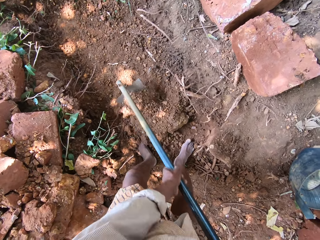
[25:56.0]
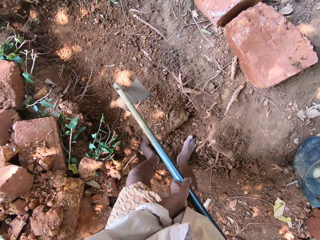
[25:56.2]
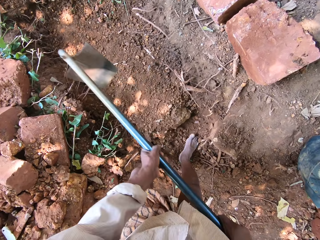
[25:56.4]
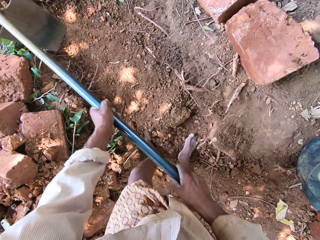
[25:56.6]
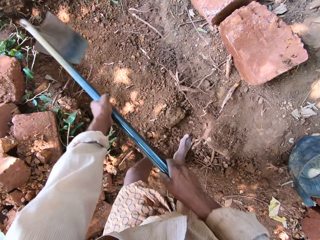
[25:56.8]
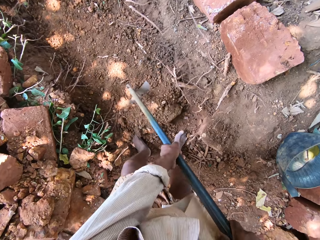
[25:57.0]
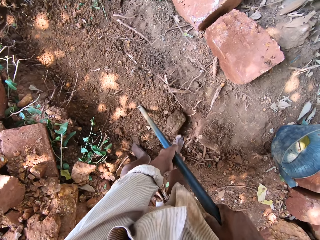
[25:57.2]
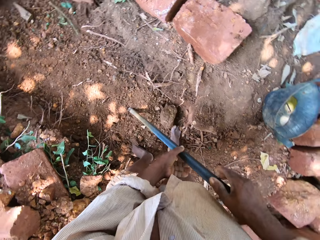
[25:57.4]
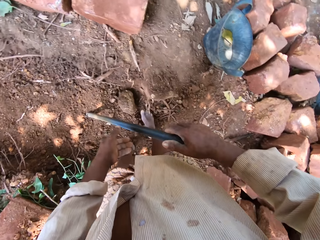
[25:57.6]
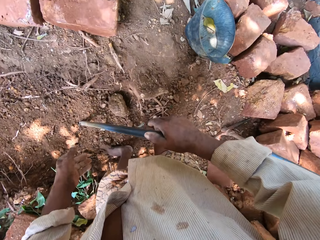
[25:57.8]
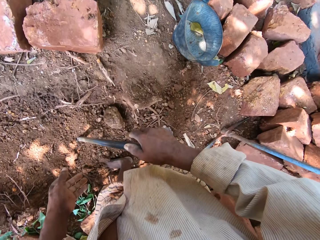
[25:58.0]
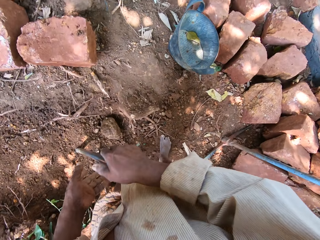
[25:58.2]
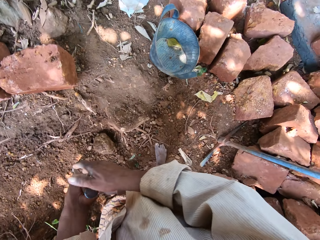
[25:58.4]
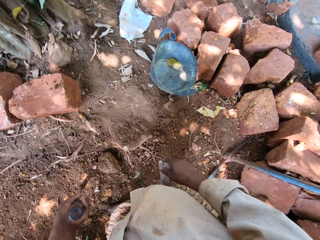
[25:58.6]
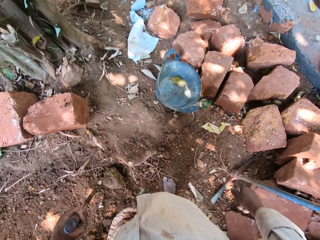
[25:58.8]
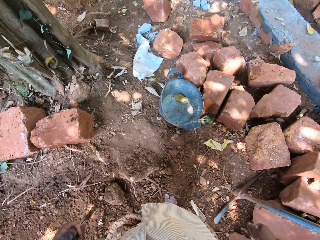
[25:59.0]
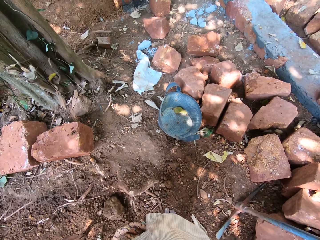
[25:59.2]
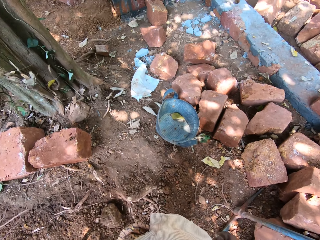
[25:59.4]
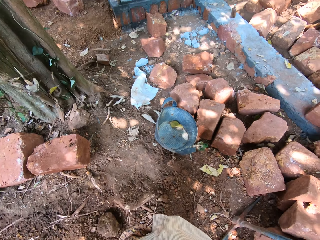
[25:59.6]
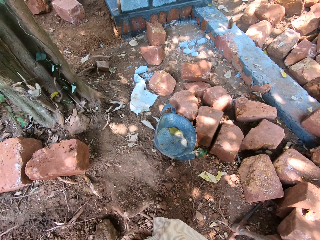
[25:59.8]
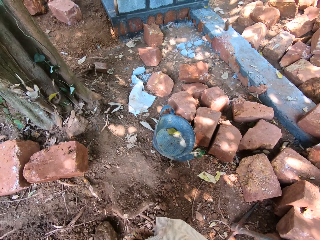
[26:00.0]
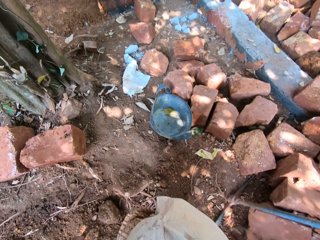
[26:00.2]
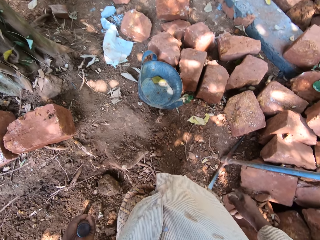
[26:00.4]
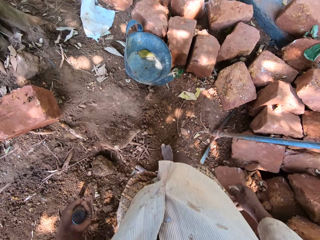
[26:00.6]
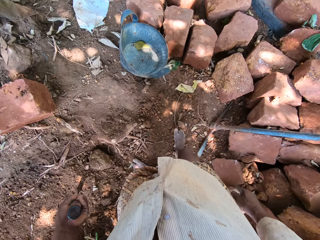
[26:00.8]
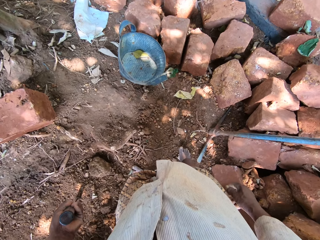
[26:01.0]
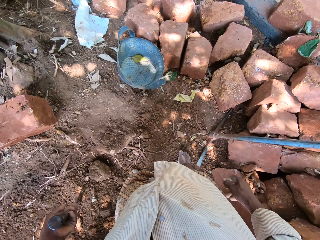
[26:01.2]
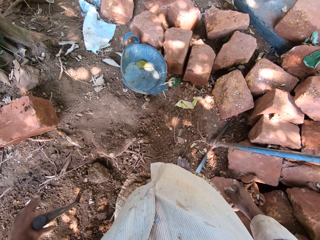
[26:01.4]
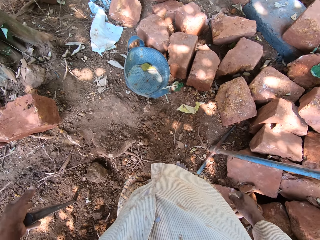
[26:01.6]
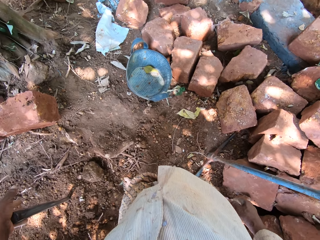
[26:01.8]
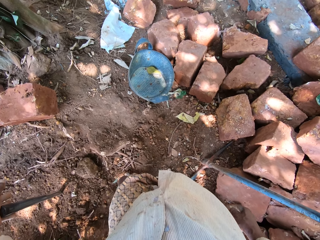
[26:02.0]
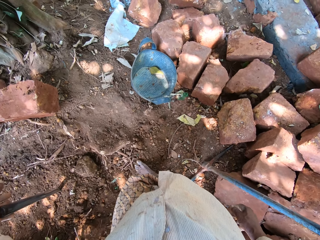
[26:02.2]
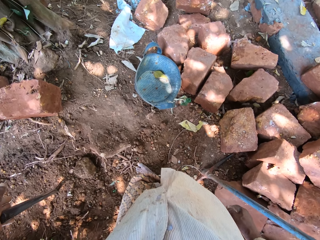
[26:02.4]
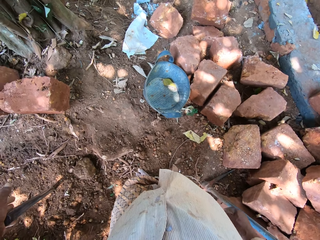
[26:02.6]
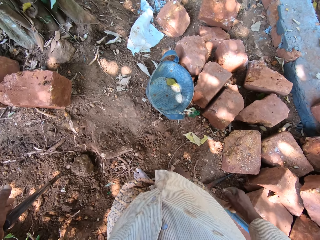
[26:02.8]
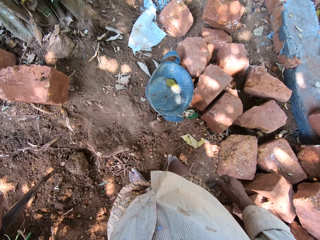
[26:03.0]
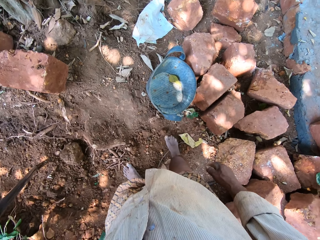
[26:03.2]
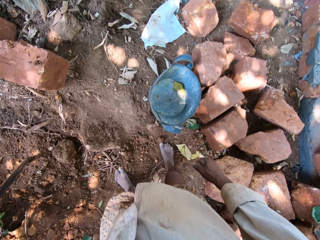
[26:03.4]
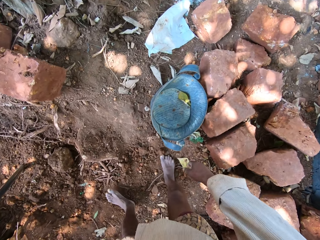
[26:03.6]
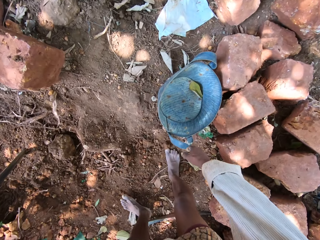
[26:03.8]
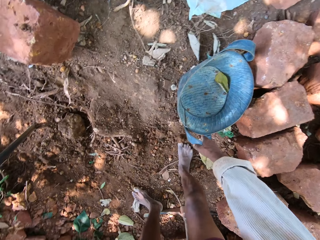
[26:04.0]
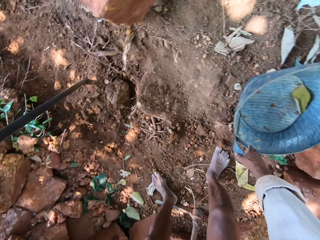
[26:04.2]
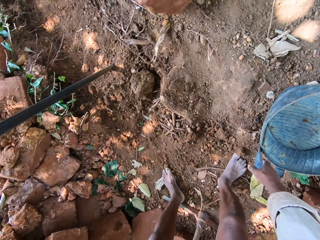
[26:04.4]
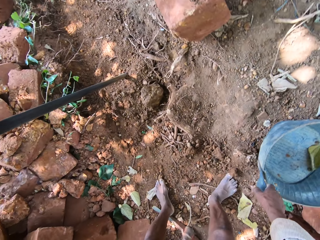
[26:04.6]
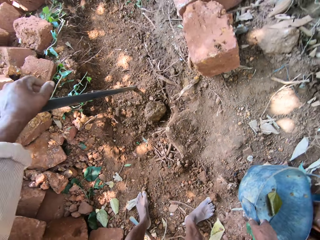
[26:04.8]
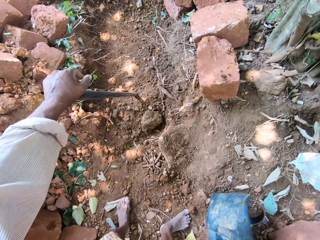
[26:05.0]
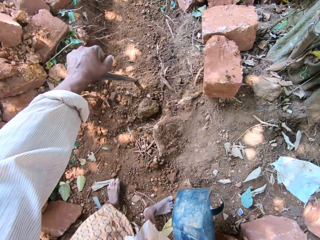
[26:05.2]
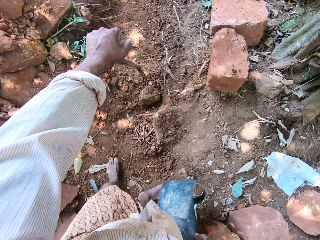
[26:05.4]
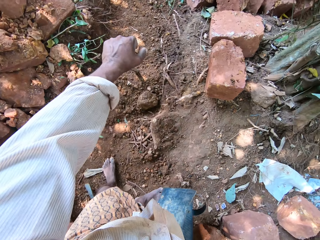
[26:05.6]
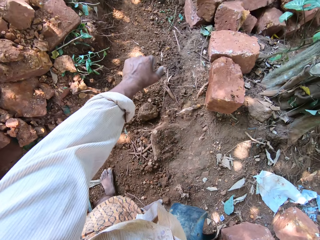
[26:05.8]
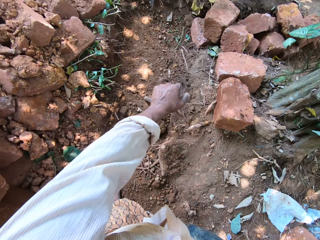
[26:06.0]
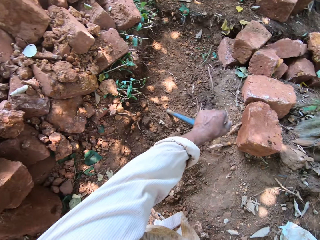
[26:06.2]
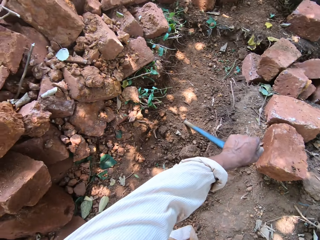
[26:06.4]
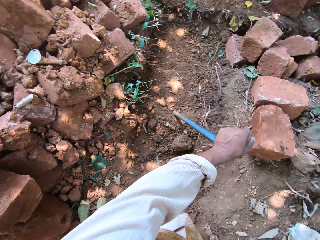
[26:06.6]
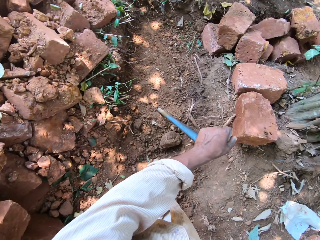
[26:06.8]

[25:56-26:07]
The camera wearer holds the hoe on the ground with his right hand. He passes the hoe on the ground from his right hand to his left hand. He picks up the bowl from the ground with his right hand.

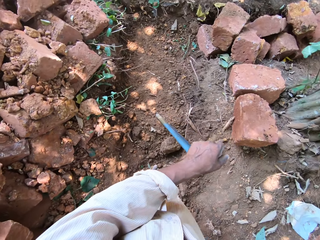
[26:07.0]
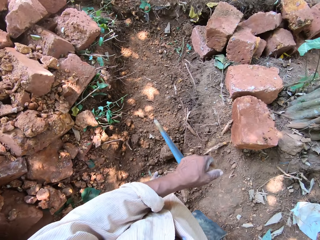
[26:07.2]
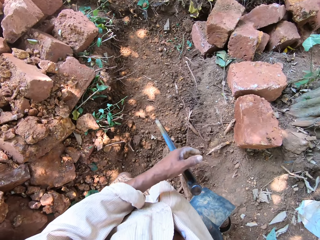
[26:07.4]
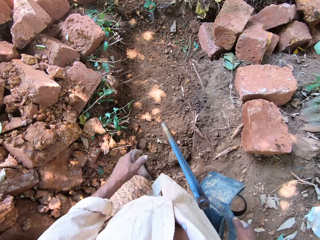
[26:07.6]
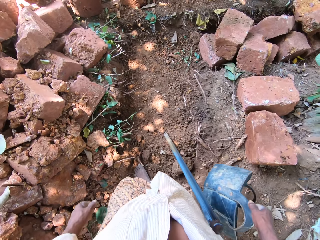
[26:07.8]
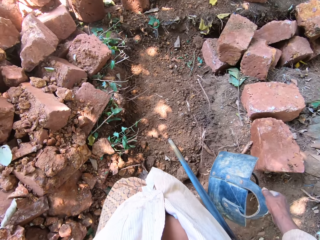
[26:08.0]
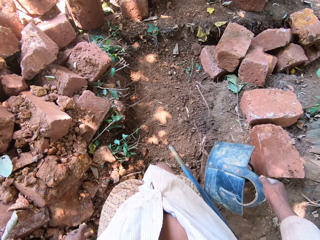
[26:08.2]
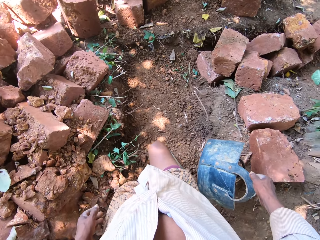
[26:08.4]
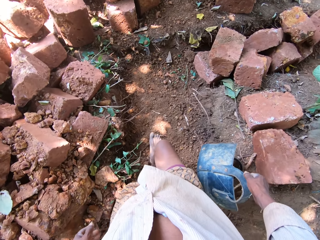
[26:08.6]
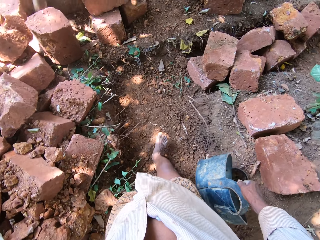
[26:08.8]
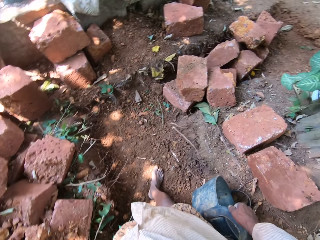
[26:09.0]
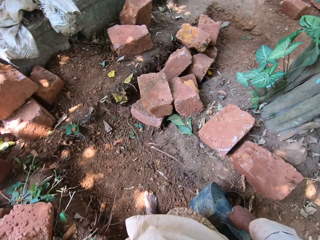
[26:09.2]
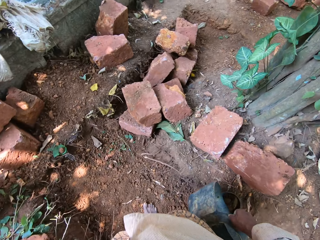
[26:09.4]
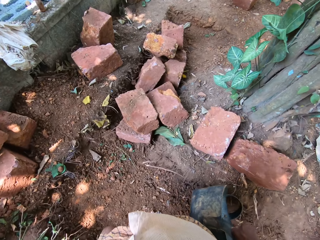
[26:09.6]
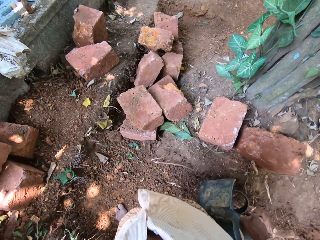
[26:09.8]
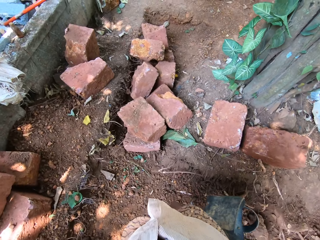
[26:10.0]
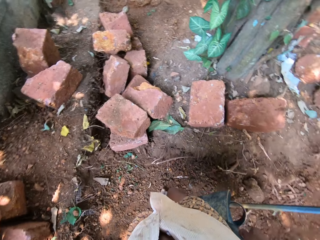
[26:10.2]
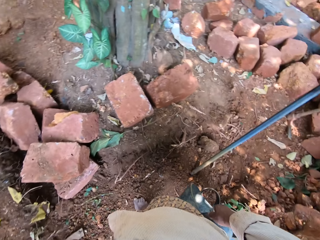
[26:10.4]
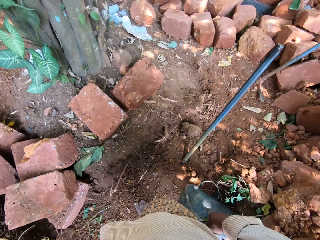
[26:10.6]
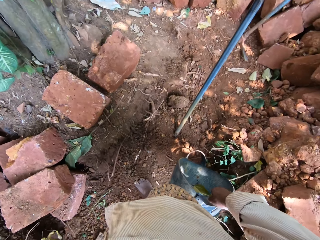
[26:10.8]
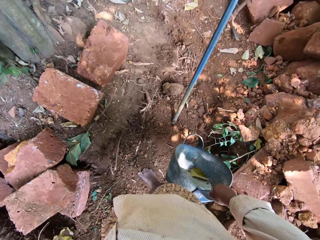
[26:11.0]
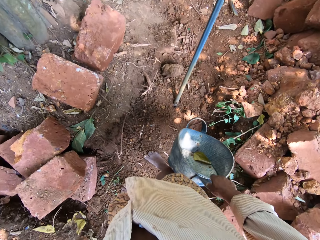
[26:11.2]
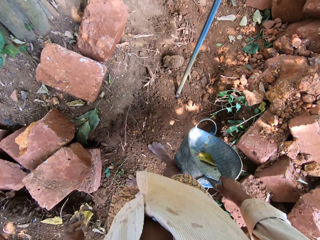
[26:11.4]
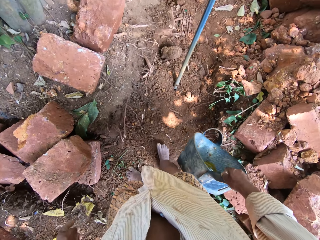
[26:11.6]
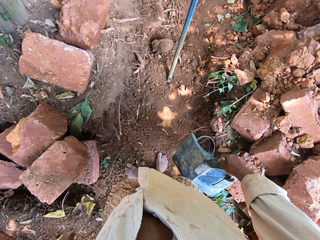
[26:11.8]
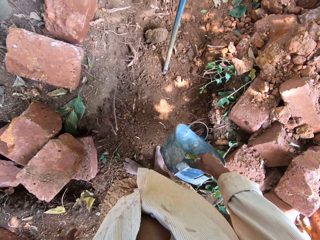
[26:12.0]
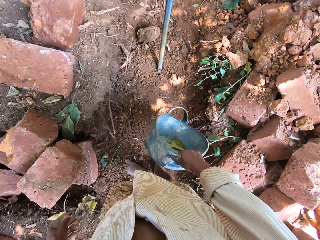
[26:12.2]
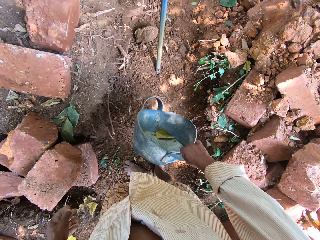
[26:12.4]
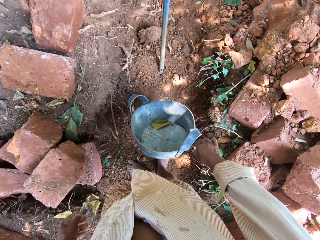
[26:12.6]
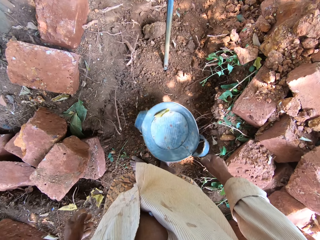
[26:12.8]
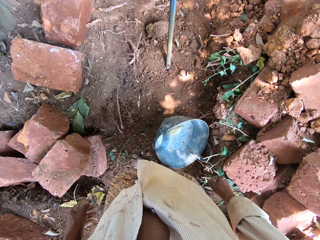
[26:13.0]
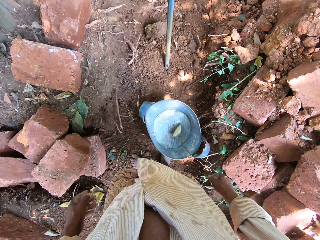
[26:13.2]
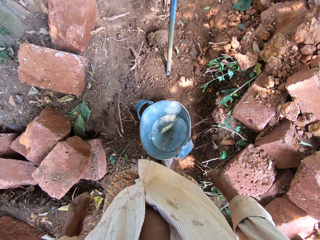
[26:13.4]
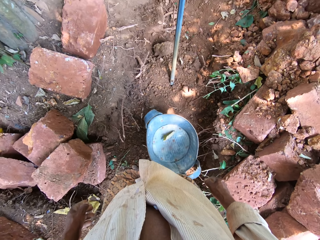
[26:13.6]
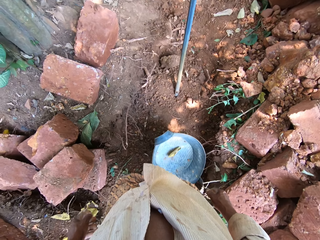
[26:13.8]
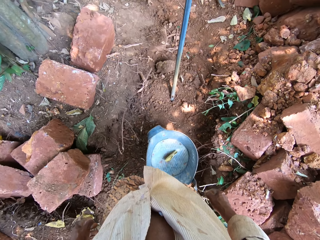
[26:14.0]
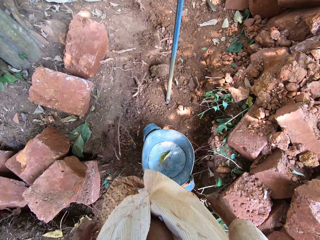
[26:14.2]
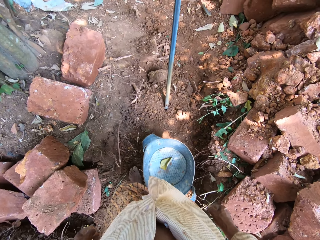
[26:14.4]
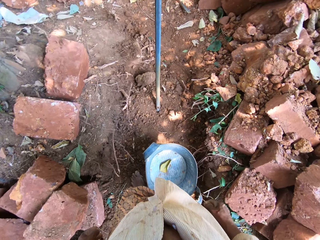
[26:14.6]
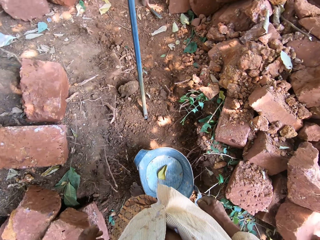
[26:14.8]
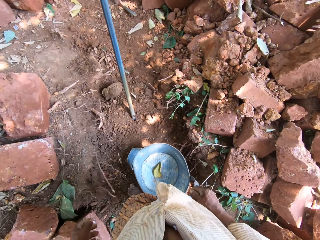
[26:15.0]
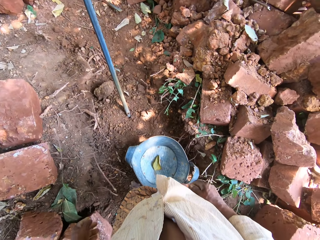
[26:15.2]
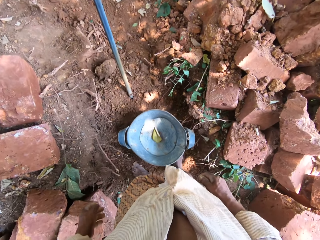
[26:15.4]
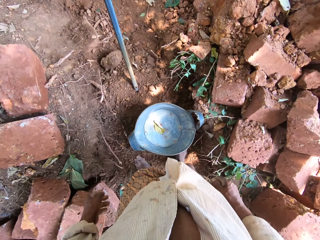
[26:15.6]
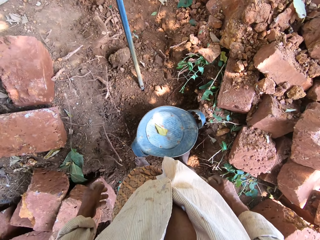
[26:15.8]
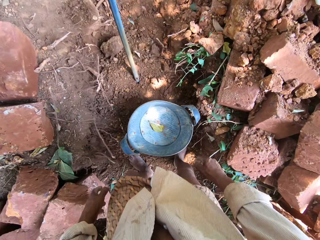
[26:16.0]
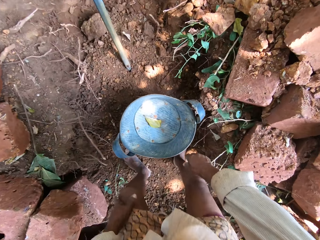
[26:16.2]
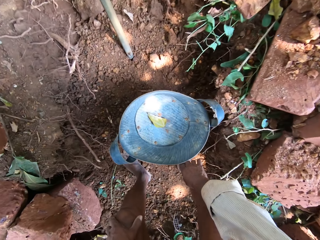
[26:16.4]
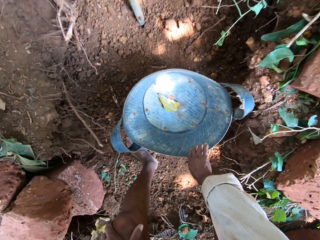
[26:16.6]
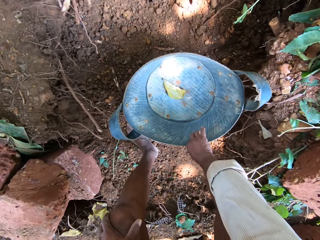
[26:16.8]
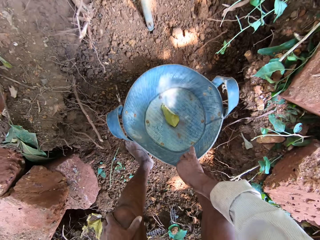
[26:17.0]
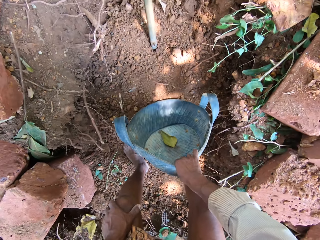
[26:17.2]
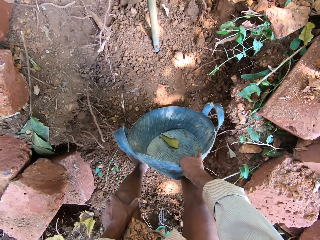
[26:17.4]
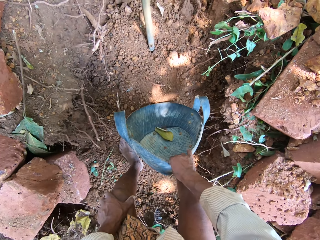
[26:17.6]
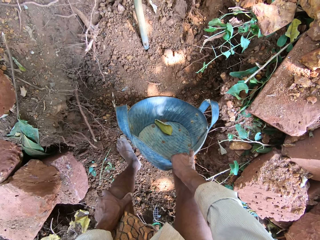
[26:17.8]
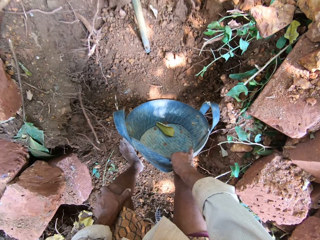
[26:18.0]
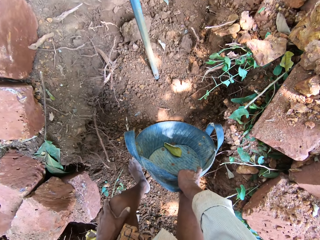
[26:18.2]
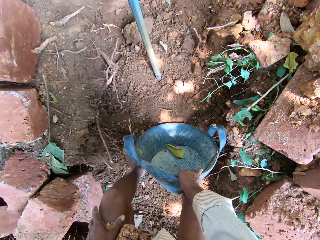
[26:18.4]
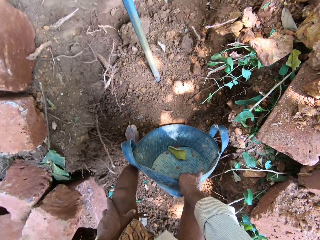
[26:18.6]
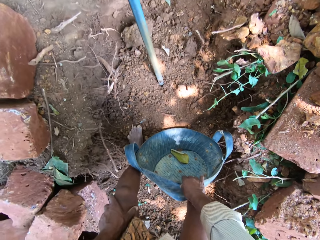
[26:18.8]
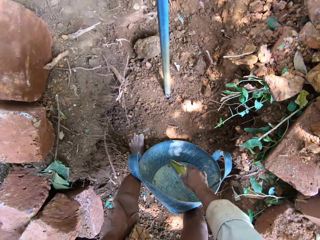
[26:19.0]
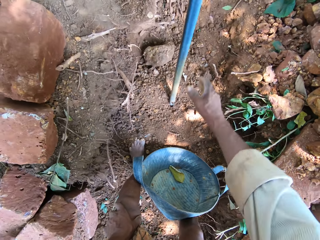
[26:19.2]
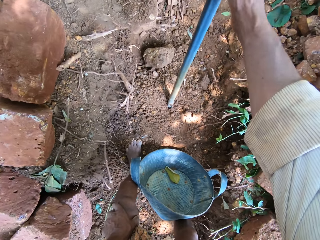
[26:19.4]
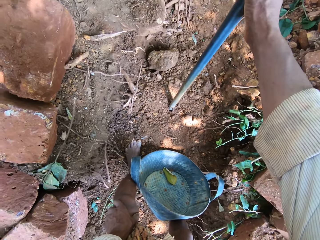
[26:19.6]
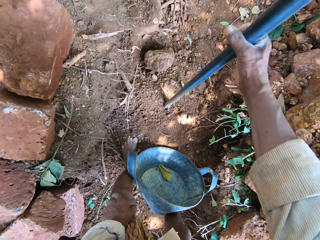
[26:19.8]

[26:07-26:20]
The camera wearer walks around. He drops the bowl or container on the ground with his right hand. He picks the container. He places the bowl against his legs on the ground with his right hand. He holds the container with the legs.
